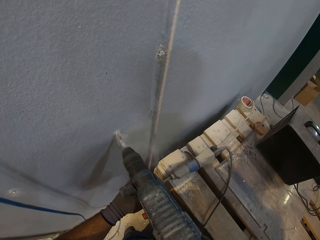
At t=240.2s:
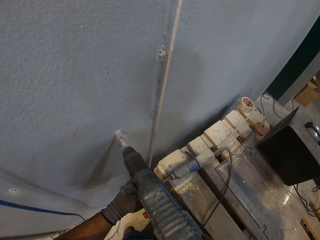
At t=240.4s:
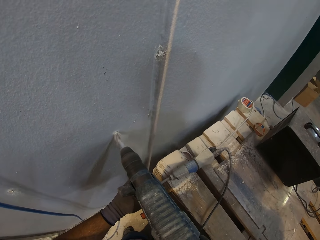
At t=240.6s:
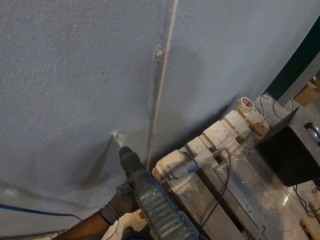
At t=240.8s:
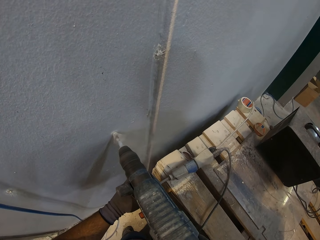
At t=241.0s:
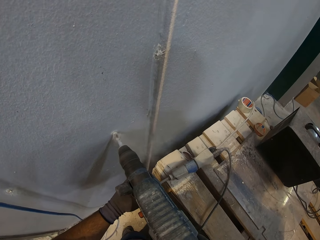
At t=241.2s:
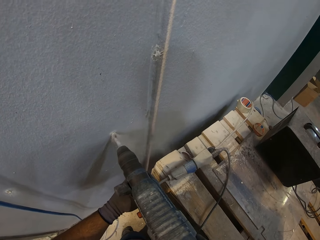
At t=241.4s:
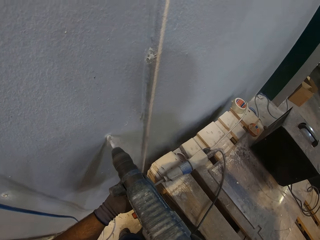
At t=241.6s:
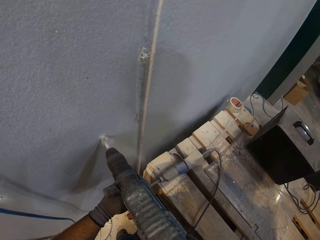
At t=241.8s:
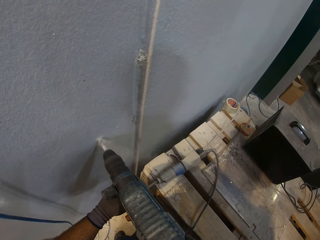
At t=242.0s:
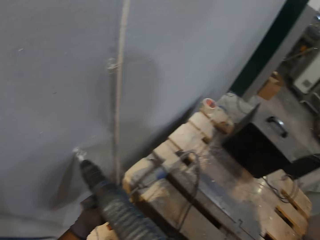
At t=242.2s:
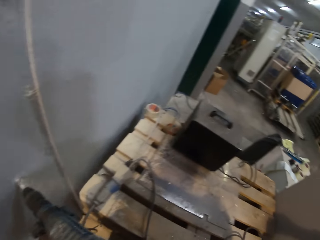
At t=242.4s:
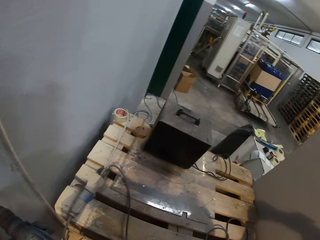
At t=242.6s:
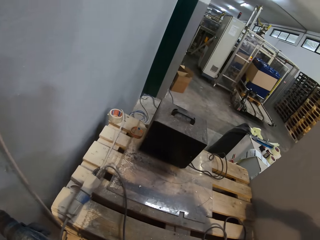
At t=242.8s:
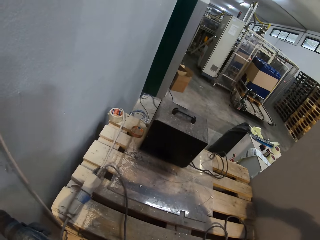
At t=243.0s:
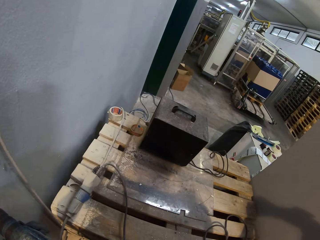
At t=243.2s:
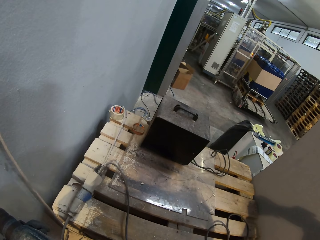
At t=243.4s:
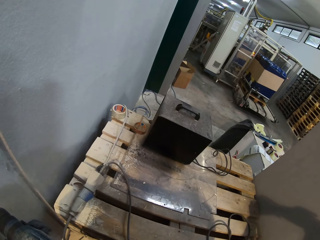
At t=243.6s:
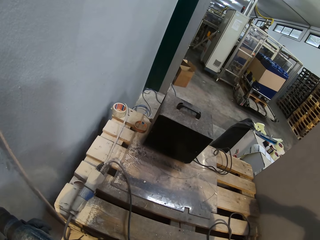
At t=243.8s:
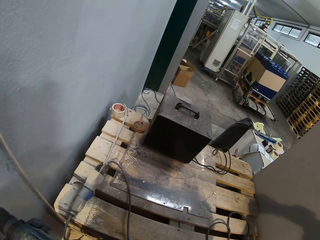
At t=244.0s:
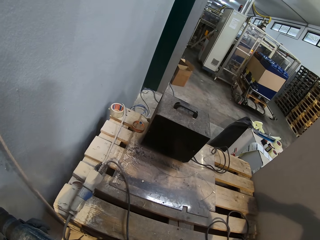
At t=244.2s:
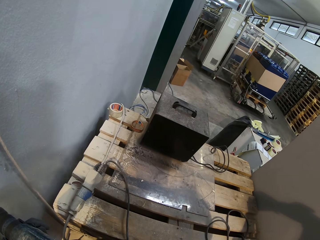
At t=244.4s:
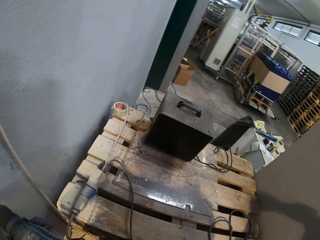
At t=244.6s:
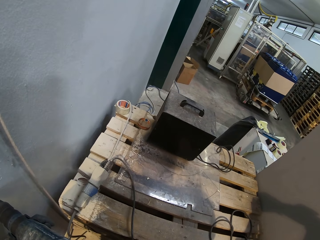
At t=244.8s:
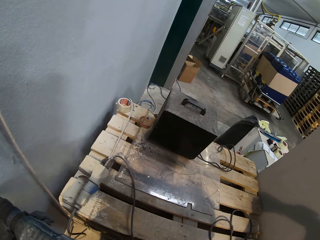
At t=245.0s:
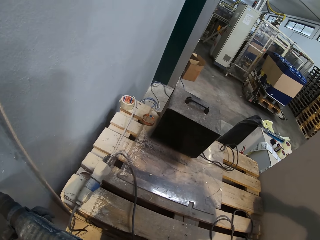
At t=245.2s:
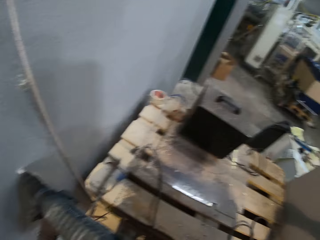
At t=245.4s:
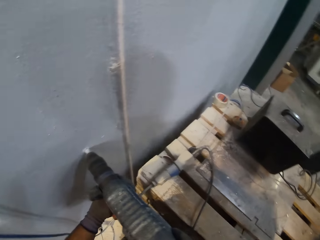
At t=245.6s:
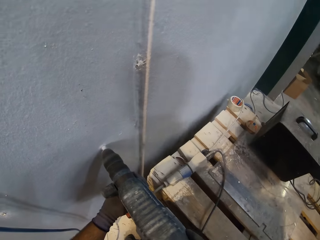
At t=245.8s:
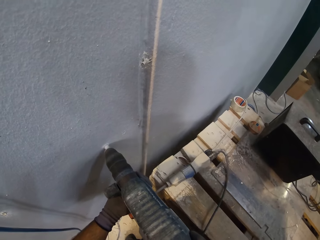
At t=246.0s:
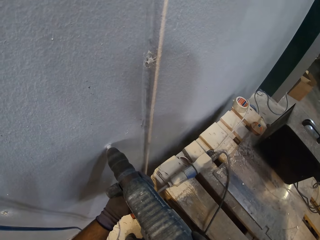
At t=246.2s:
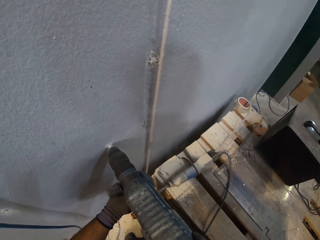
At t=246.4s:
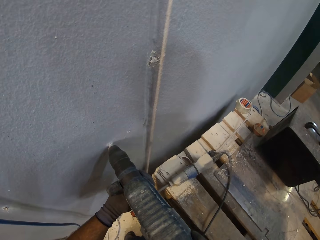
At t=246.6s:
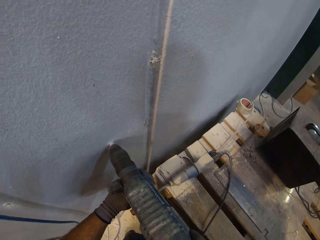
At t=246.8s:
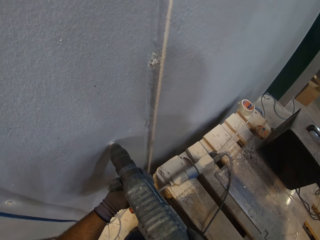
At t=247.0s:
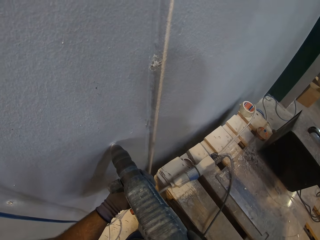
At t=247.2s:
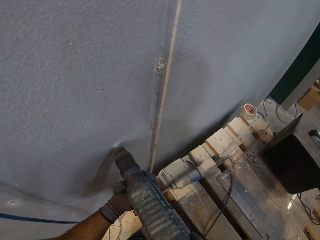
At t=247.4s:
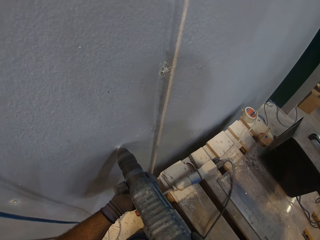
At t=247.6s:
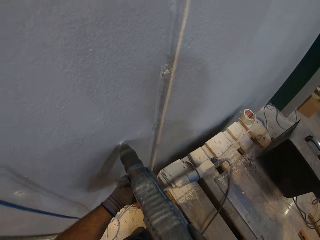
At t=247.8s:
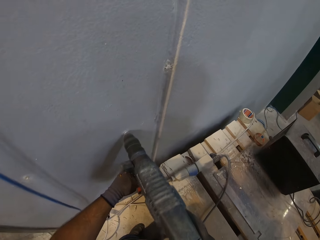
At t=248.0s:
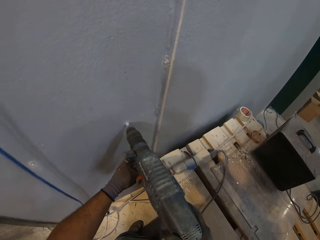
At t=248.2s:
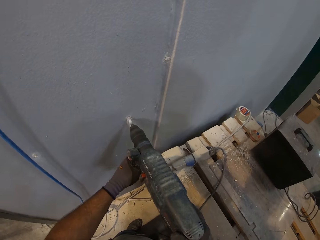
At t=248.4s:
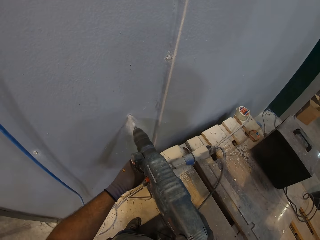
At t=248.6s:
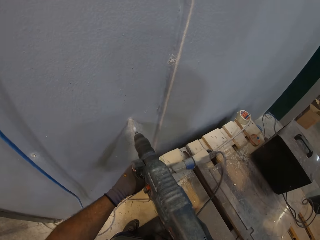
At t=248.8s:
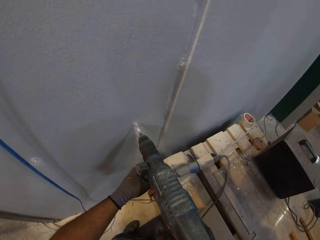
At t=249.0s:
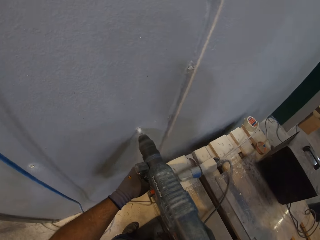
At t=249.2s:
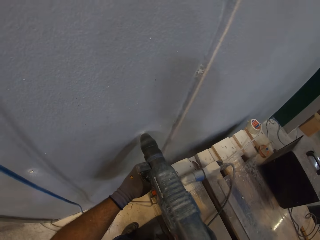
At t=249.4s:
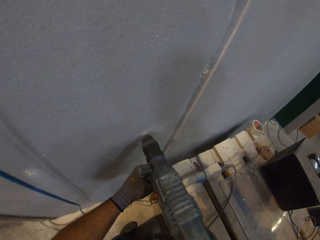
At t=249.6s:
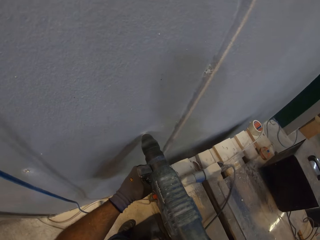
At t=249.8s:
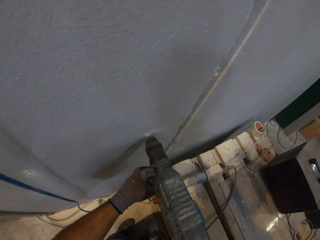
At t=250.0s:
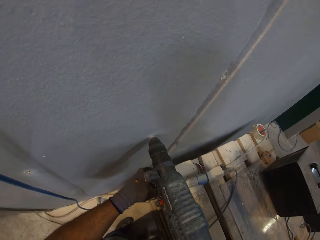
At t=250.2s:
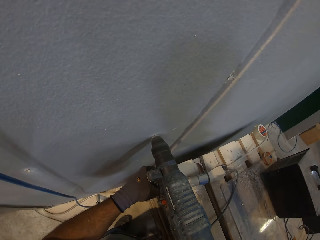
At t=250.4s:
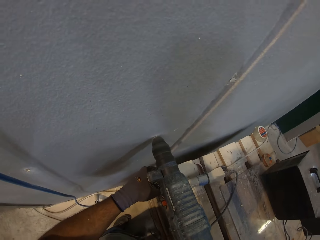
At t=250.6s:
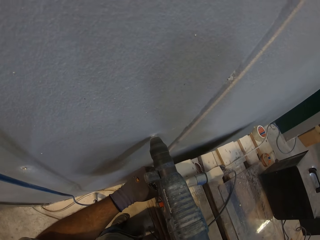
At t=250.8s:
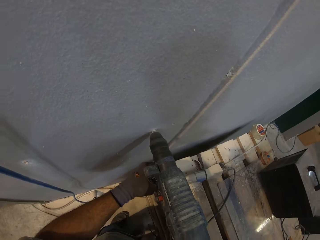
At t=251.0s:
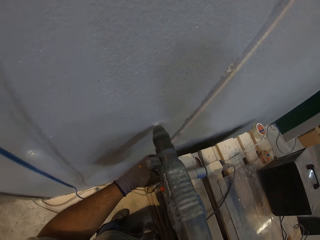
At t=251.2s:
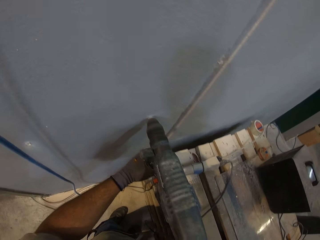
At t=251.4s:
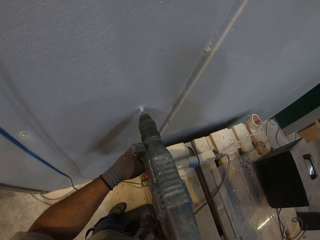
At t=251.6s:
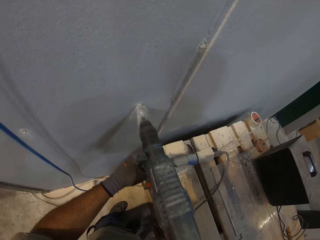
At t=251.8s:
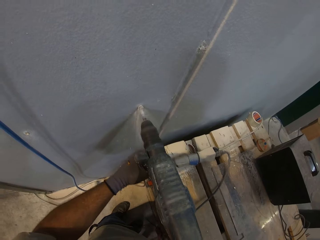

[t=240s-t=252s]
The camera wearer looks aside.

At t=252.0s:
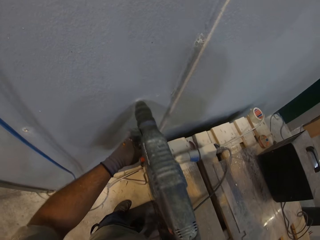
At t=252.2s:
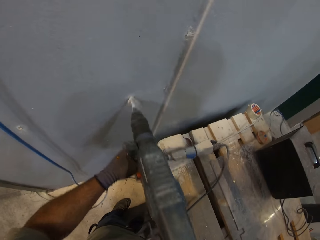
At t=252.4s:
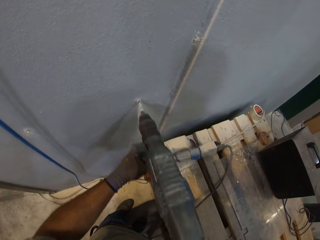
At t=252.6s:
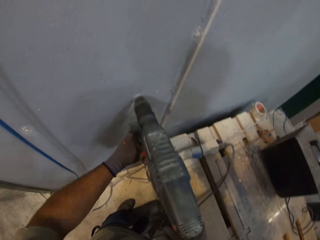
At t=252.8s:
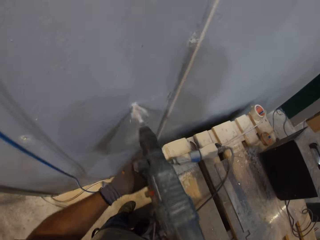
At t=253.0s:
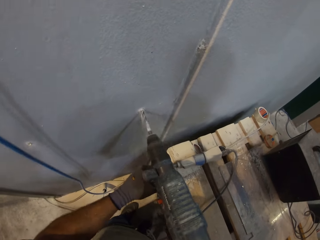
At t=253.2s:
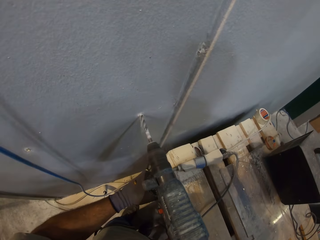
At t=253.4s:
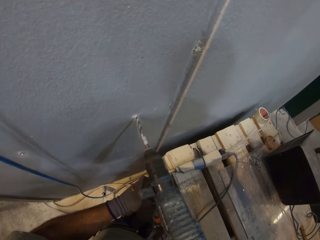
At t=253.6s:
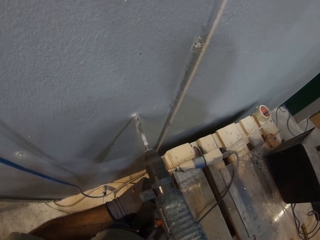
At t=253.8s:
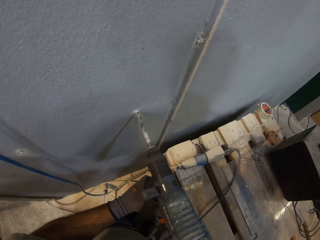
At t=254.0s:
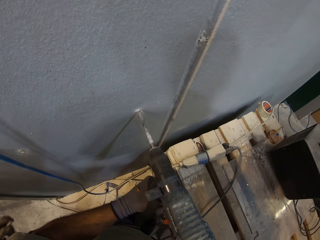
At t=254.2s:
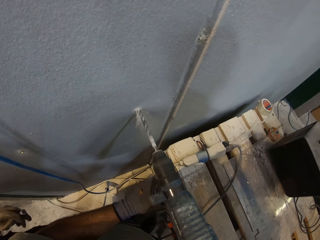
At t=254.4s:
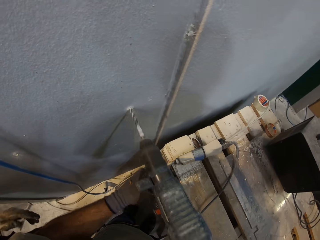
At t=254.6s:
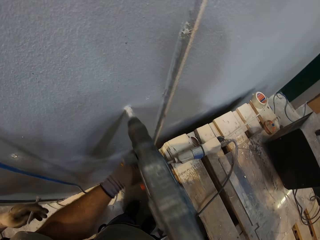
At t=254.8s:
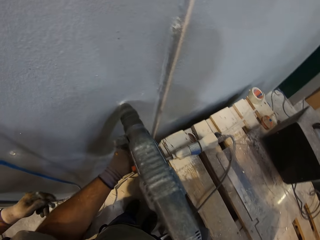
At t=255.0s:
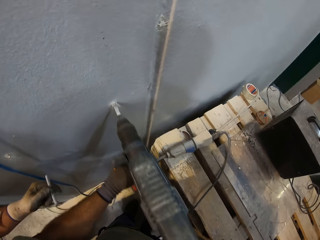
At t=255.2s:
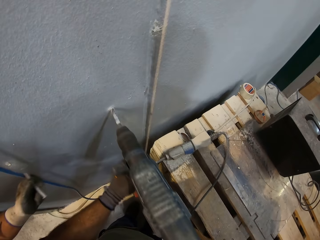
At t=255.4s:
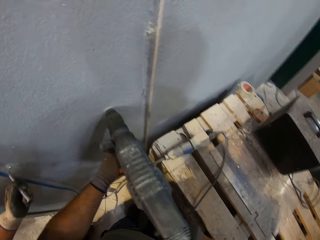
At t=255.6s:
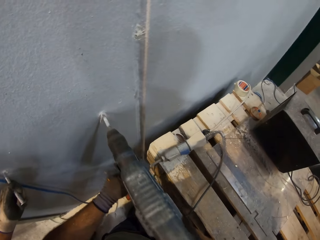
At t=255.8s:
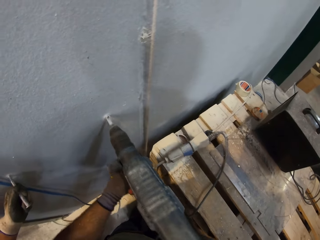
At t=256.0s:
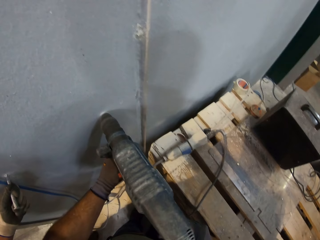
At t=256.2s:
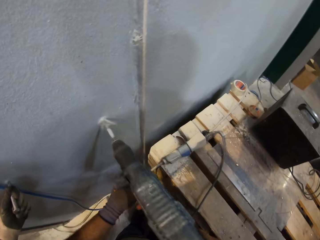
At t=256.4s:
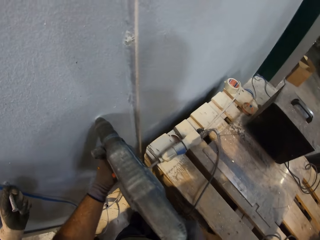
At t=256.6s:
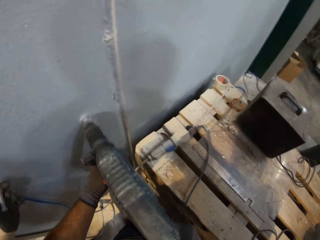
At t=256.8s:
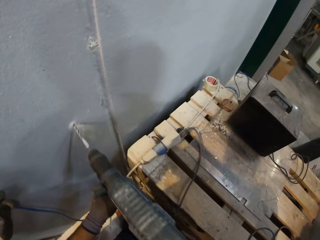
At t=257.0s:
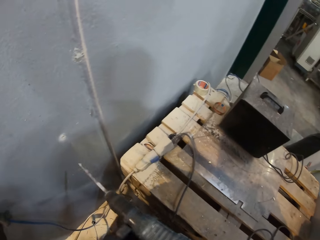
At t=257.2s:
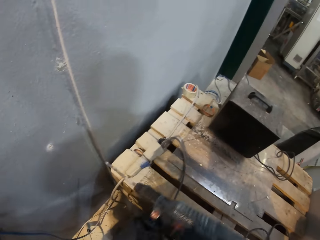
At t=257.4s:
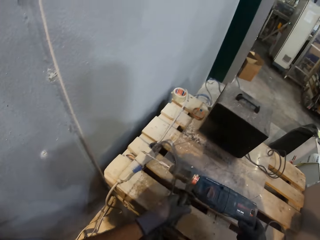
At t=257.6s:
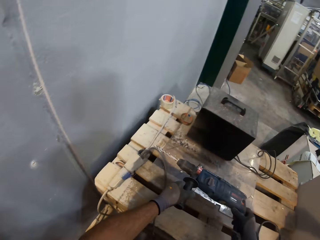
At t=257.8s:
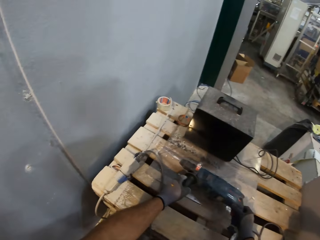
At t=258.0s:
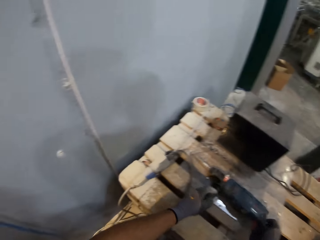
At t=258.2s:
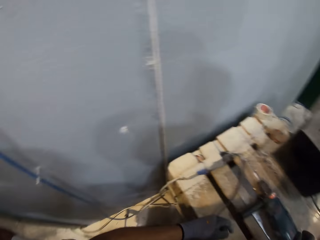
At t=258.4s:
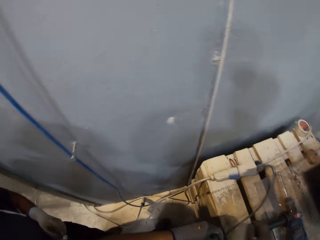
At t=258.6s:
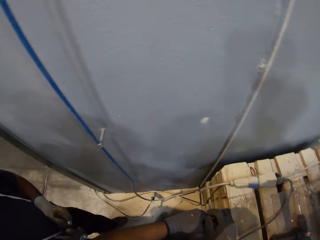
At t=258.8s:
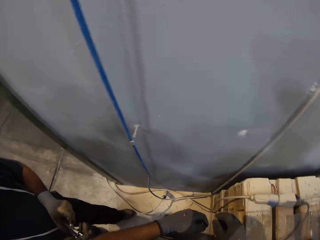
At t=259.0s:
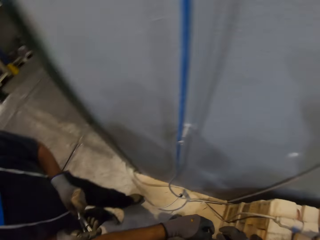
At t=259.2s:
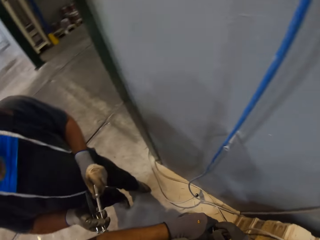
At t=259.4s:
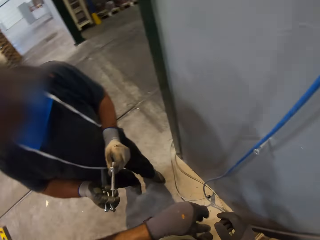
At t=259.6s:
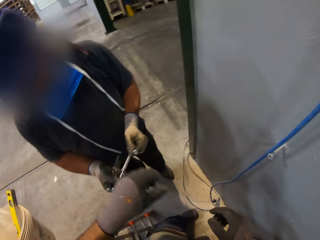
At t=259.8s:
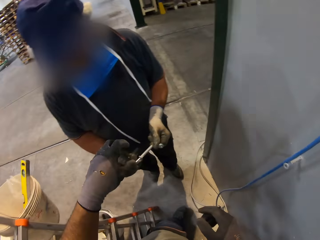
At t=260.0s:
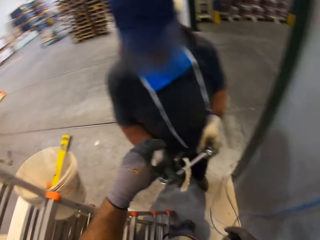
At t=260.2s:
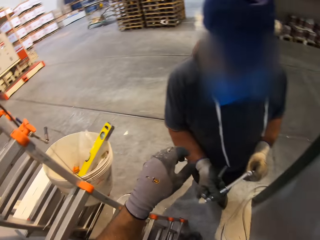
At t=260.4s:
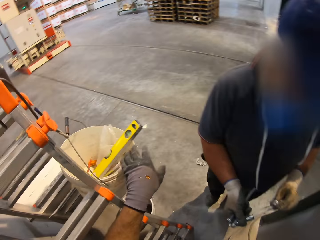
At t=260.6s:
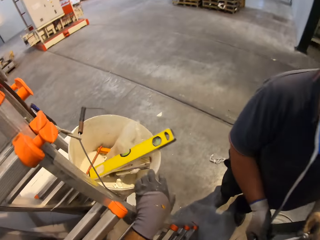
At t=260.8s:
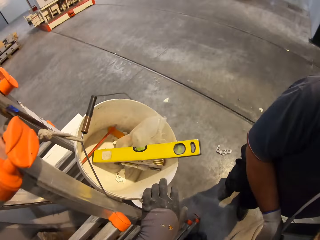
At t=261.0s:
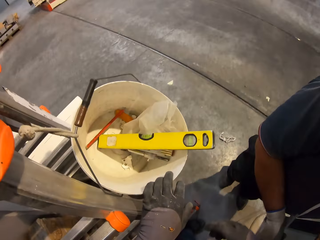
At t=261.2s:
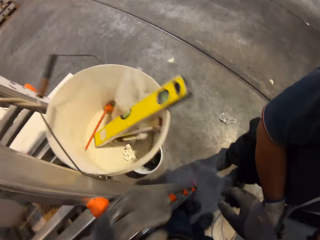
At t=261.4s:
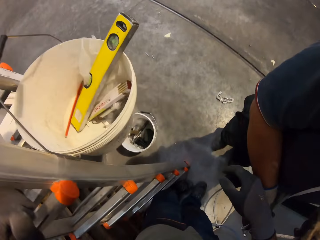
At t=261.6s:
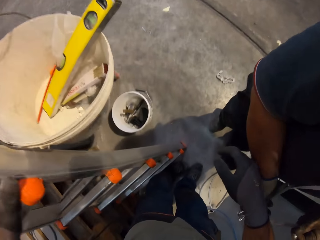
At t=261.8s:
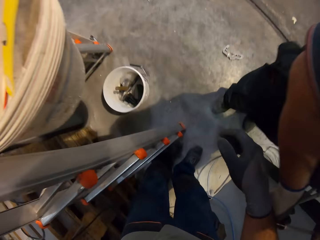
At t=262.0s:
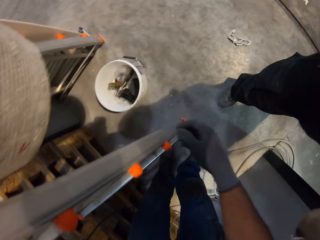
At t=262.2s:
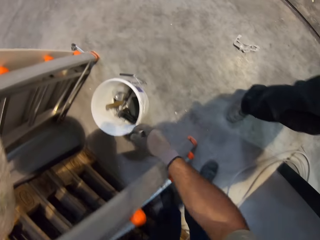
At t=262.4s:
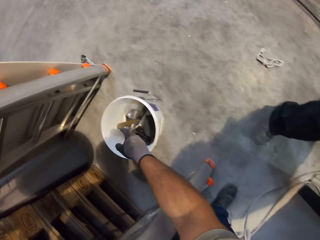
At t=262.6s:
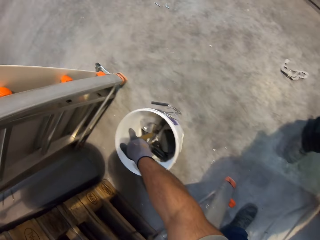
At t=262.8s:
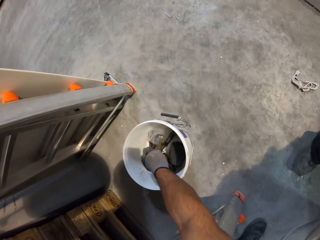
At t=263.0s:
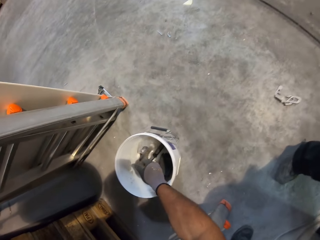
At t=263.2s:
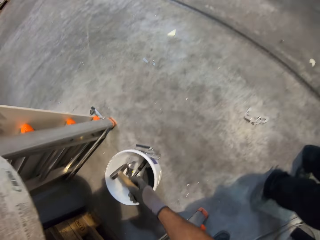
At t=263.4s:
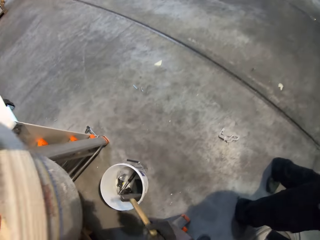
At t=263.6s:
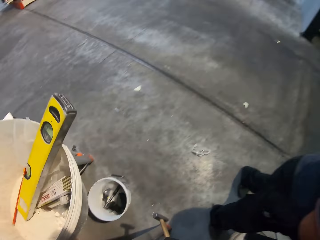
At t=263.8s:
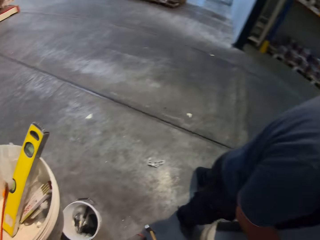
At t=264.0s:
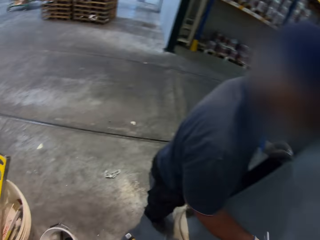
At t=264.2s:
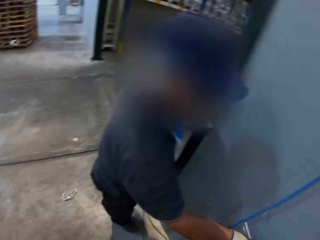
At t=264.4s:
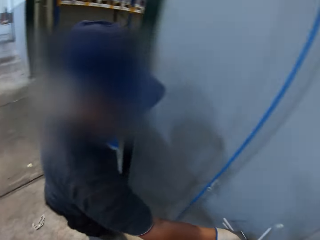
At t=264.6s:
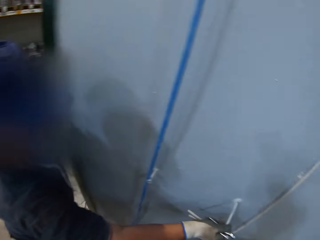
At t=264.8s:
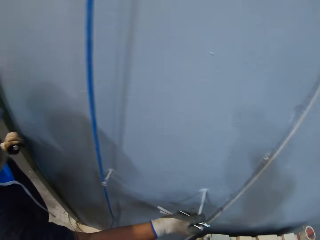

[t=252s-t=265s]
The camera wearer stops drilling the wall. They drop the drilling gun. They search around. They pick up a hammer.
